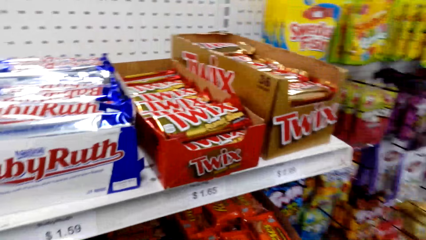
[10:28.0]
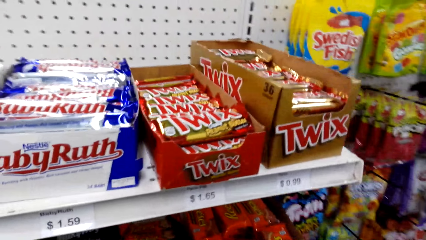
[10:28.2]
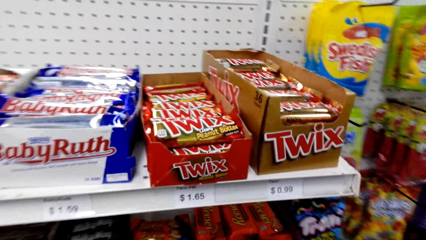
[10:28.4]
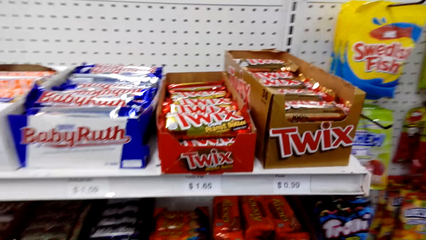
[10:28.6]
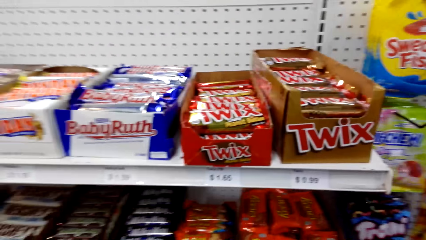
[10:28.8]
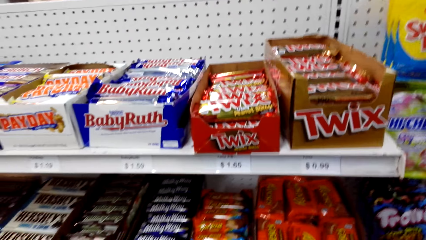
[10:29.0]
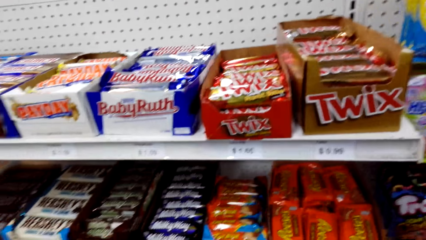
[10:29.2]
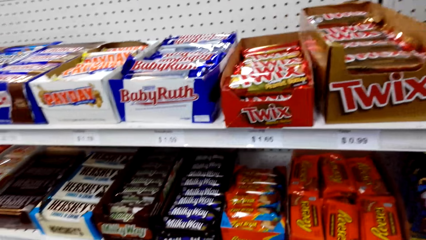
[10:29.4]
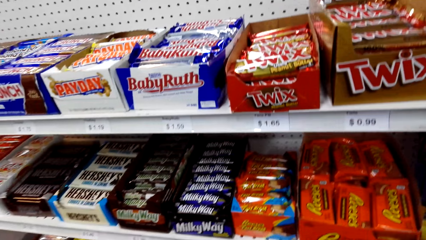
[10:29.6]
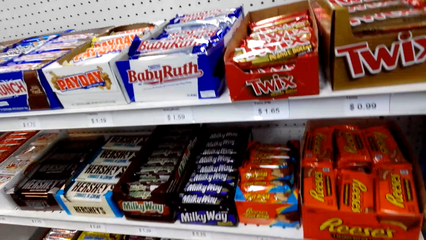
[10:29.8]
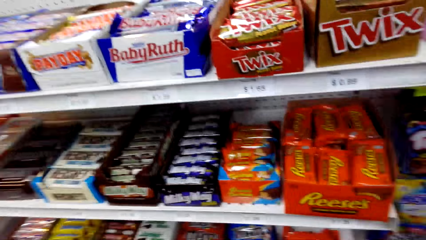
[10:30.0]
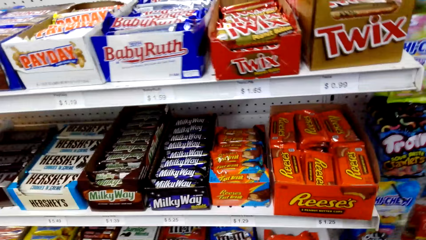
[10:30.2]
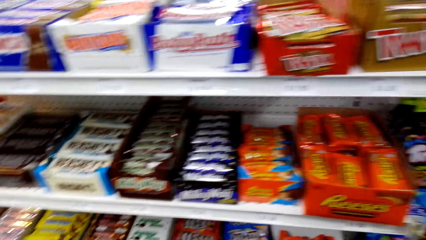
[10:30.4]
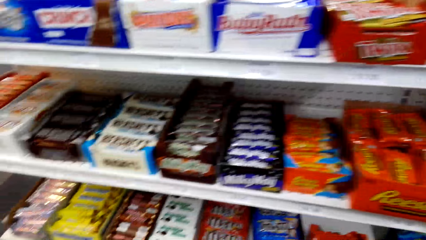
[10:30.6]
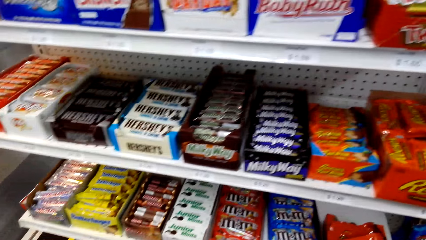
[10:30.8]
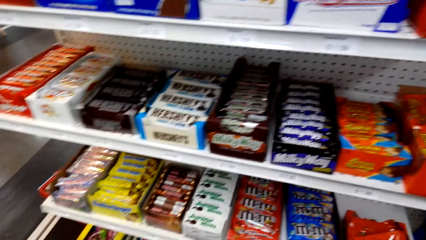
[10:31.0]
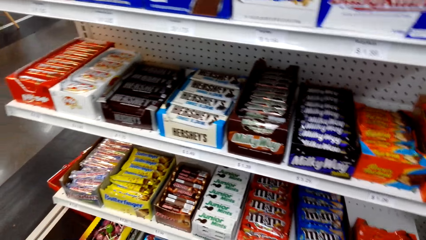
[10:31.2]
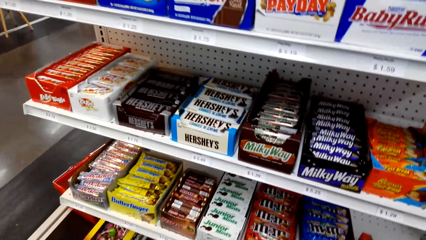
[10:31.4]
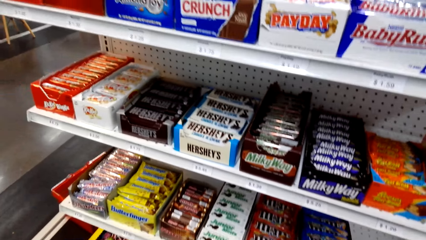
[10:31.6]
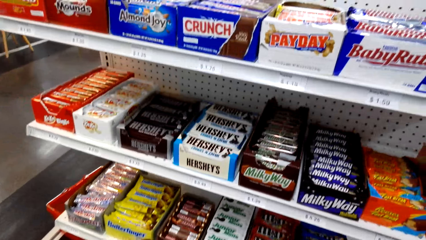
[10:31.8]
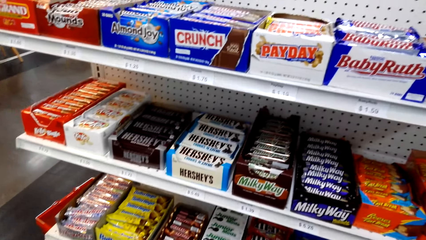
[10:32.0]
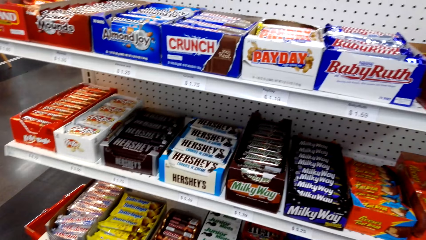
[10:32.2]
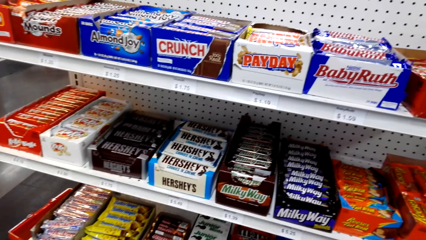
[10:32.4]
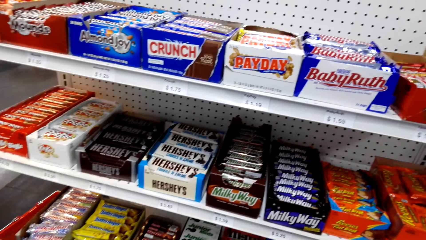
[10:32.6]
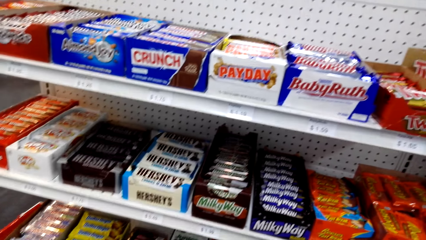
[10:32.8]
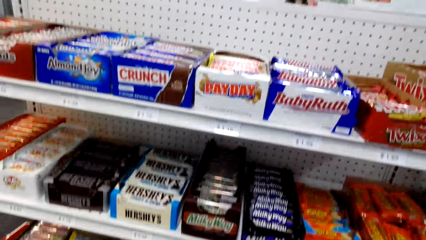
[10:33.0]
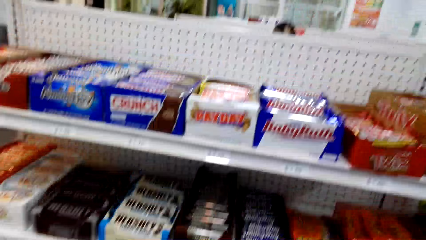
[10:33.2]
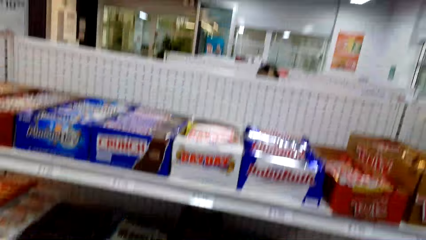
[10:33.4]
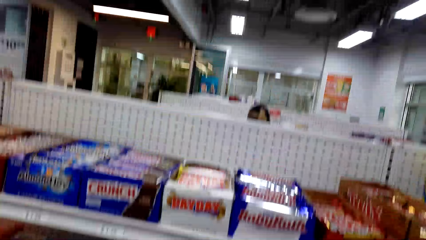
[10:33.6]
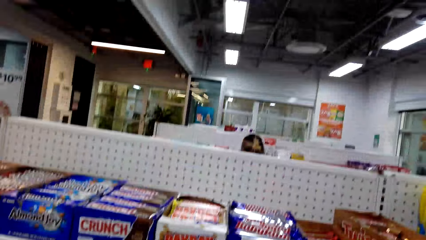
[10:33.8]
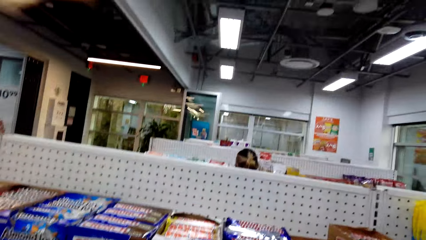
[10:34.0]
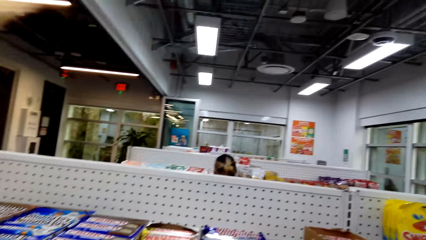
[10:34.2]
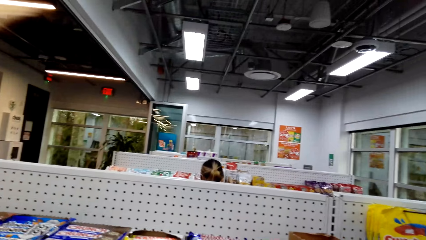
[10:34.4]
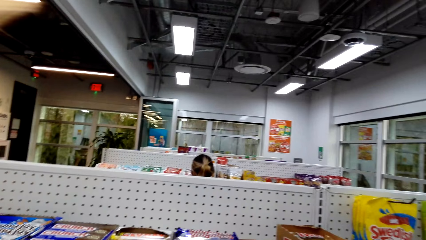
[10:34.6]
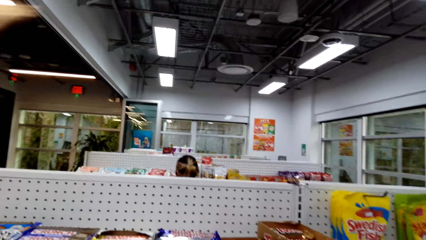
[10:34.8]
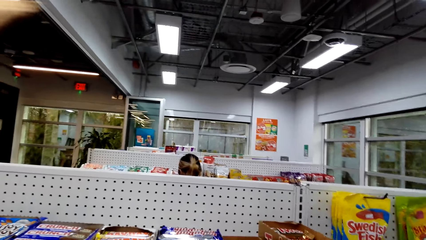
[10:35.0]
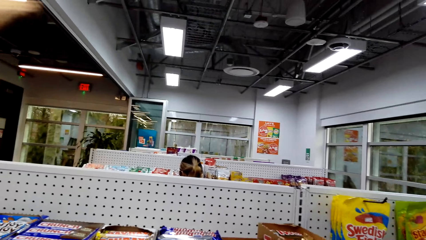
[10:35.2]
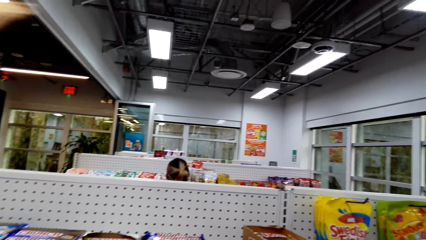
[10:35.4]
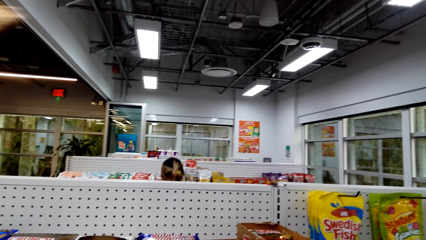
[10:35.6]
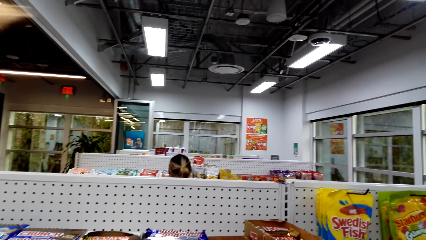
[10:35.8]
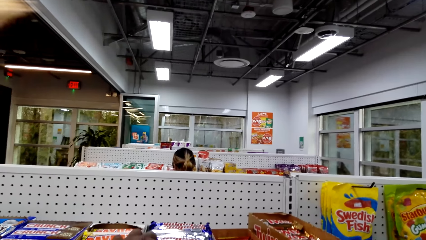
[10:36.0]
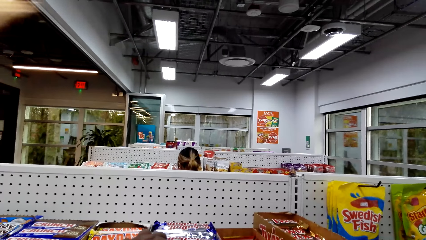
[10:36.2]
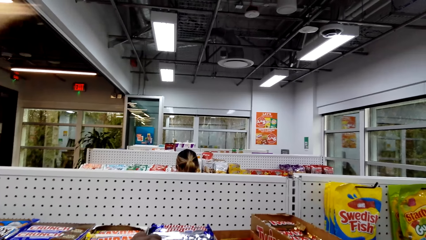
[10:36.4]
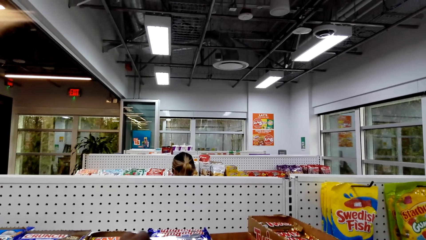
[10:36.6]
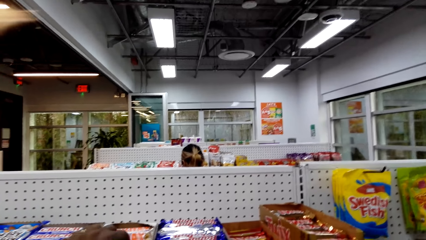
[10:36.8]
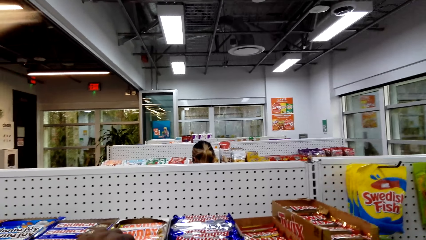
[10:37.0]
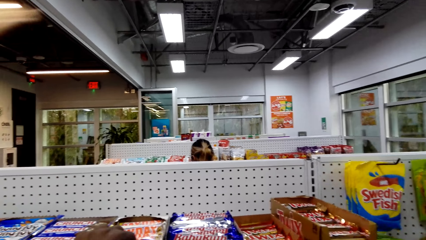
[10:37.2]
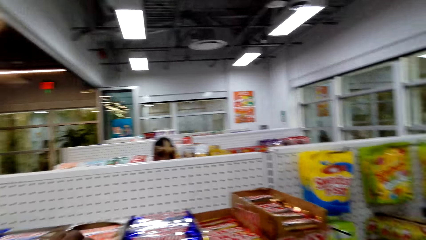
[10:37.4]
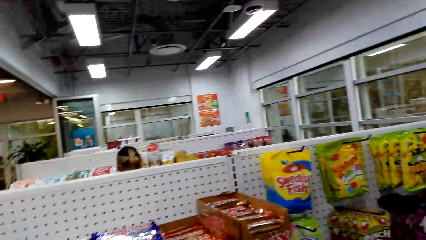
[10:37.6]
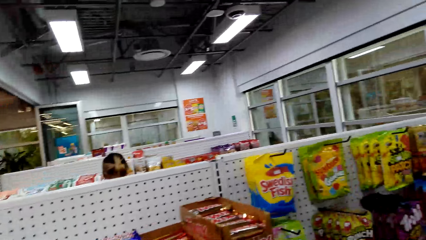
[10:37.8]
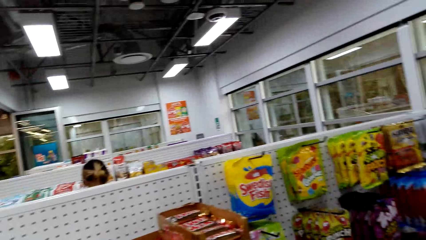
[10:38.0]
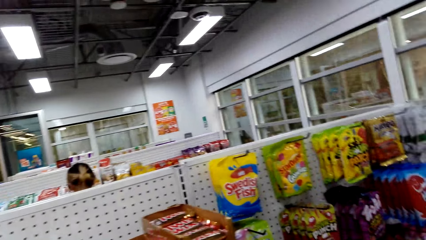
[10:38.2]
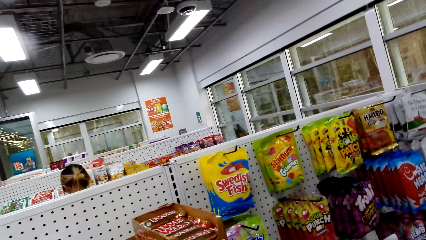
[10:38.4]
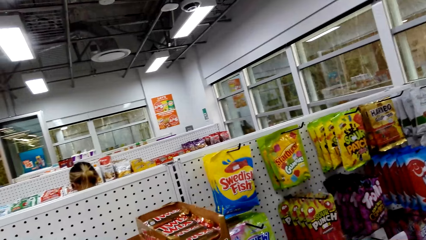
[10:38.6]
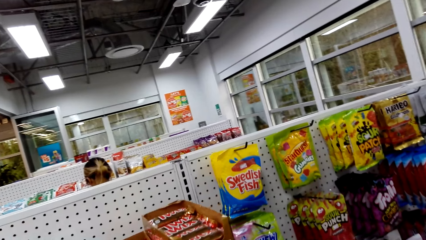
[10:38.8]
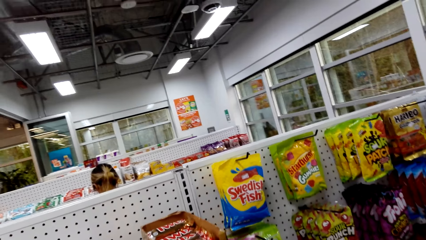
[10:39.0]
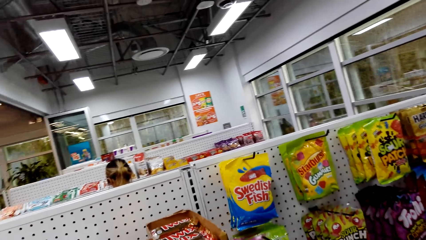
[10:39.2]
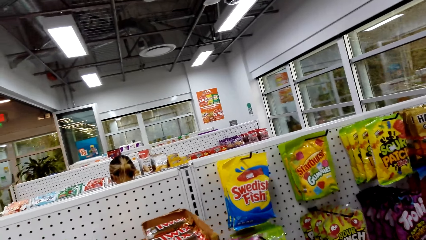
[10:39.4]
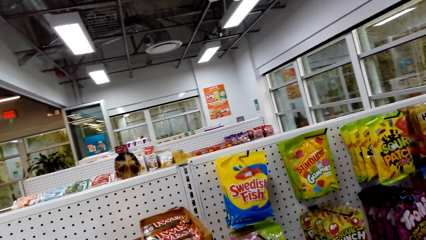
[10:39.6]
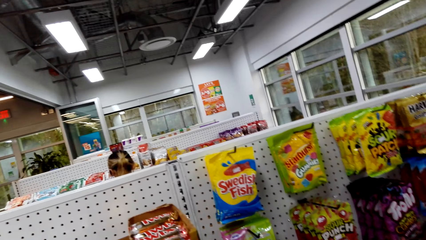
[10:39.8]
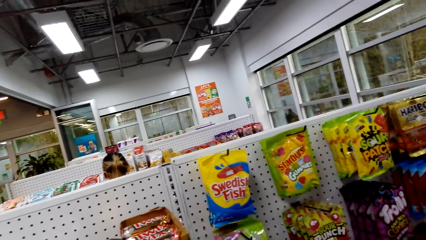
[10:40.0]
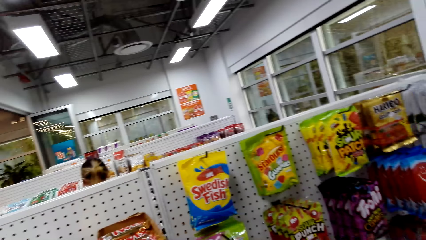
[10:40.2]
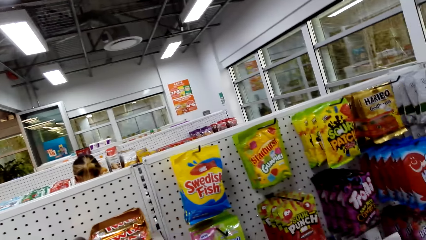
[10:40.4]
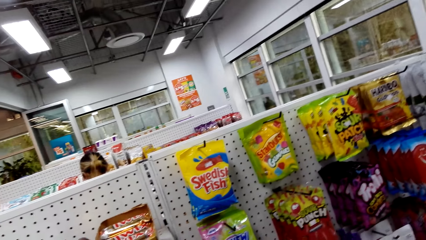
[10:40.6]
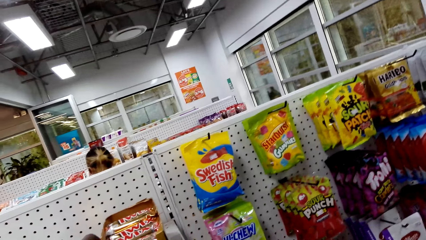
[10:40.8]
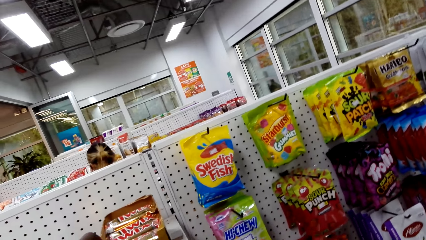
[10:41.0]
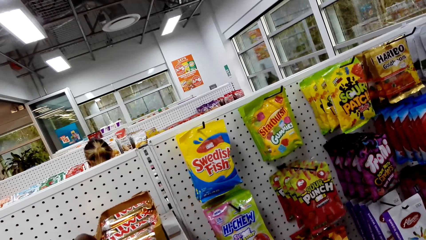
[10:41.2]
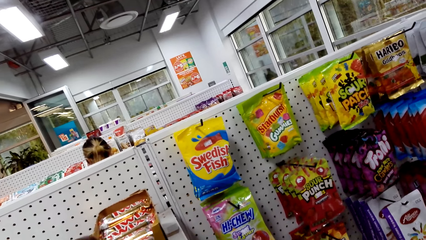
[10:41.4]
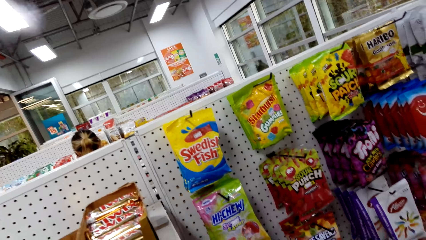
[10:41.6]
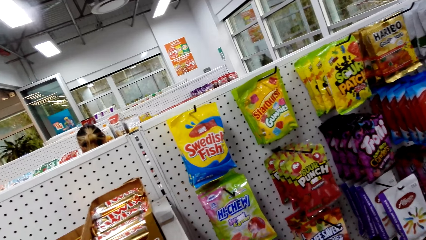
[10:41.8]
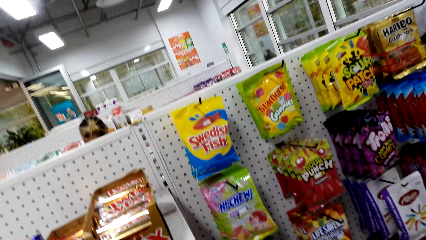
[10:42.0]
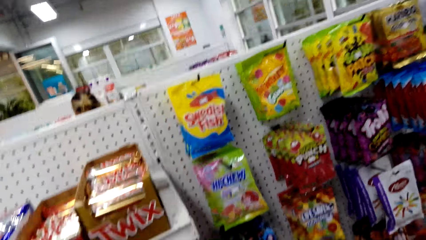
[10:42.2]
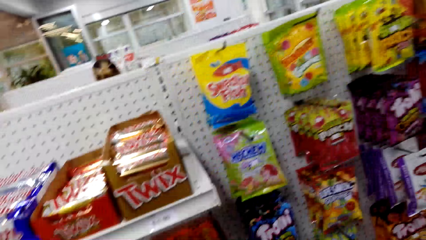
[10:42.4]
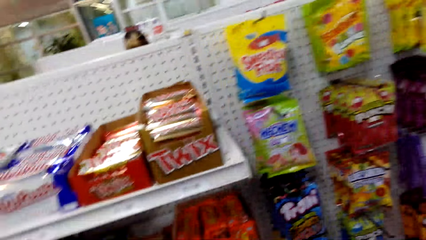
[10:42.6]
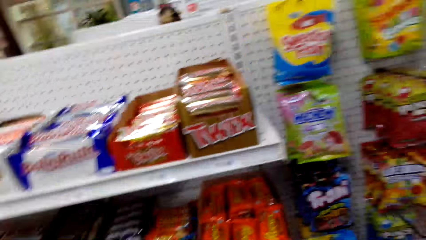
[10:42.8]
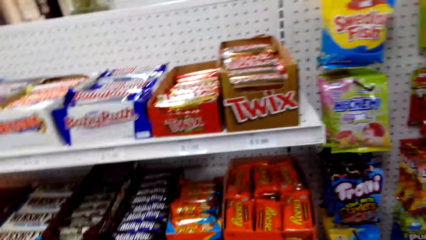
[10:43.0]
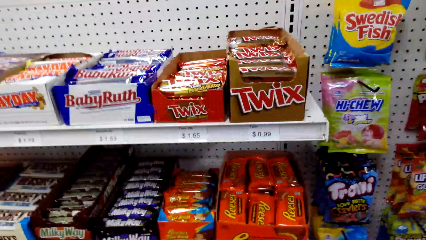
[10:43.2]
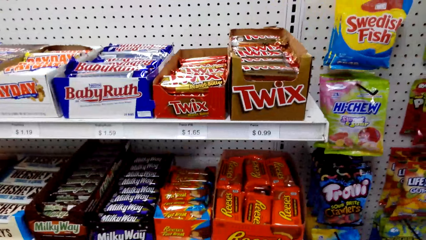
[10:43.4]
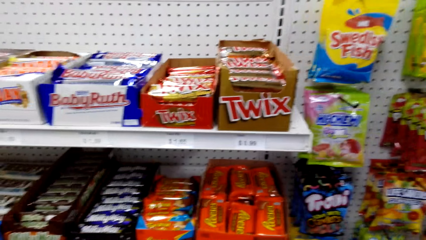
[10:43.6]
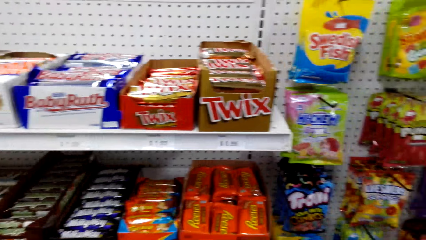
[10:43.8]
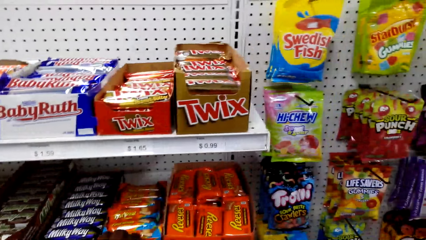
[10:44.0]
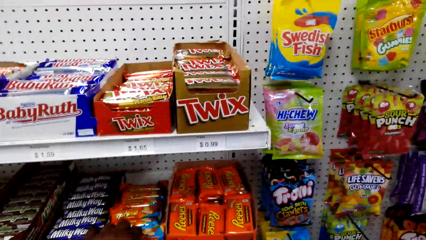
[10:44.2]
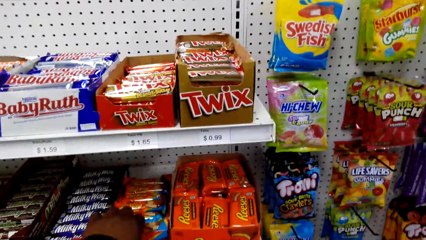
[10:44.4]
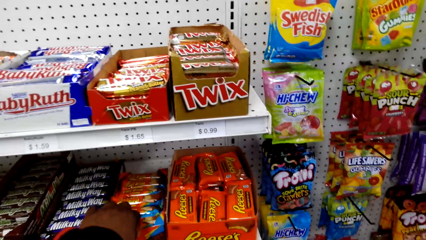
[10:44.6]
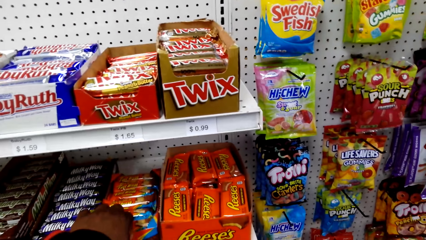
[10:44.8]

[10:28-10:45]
The camera wearer looks around. They touch something. They look around.
